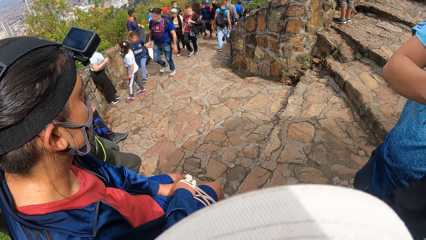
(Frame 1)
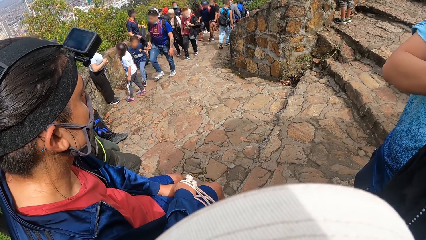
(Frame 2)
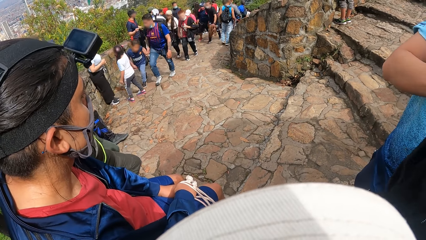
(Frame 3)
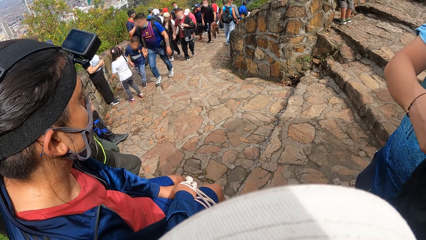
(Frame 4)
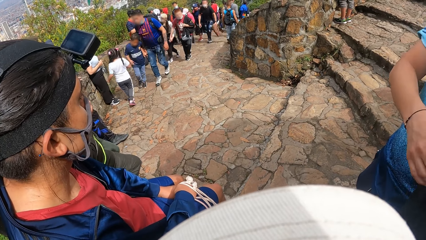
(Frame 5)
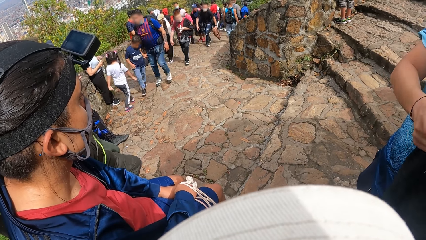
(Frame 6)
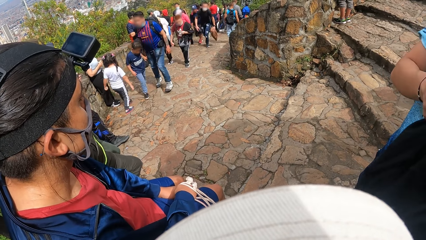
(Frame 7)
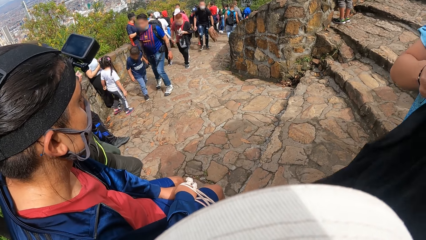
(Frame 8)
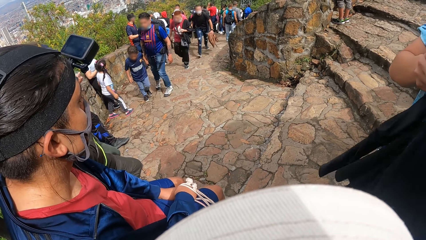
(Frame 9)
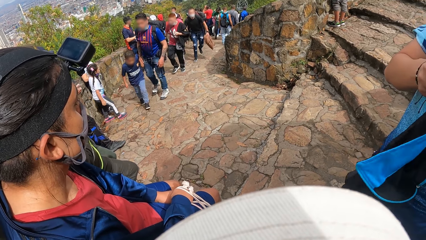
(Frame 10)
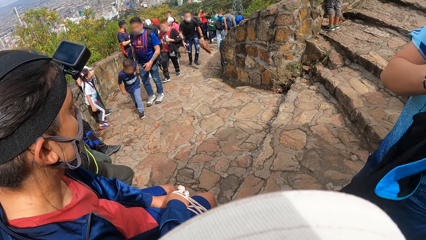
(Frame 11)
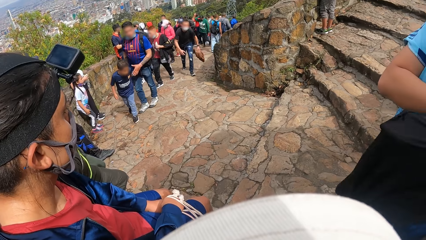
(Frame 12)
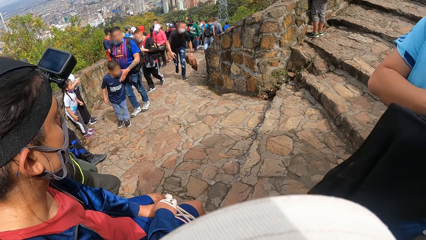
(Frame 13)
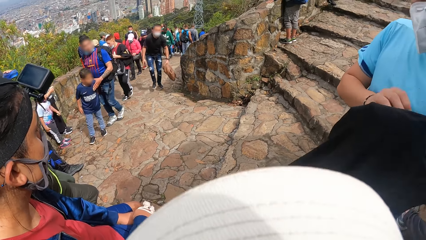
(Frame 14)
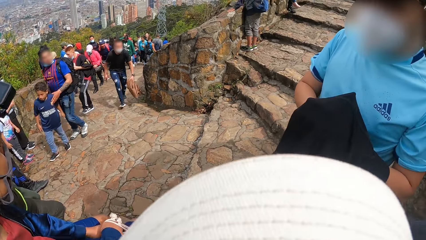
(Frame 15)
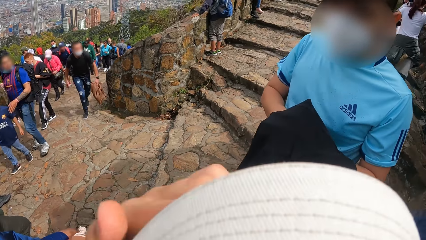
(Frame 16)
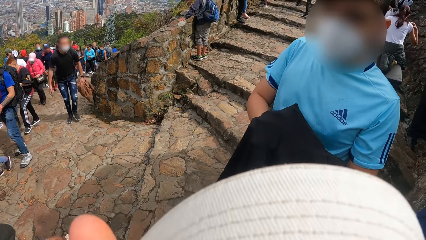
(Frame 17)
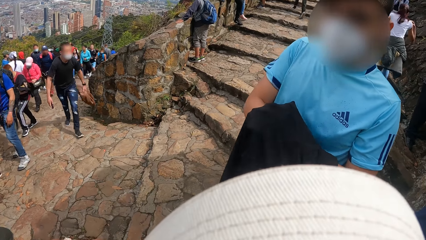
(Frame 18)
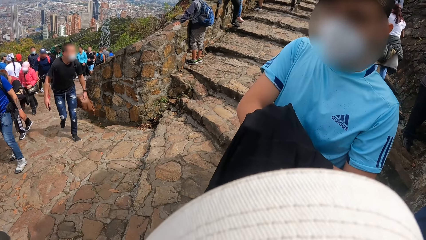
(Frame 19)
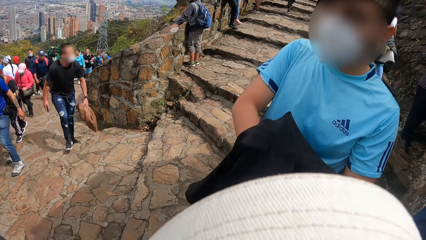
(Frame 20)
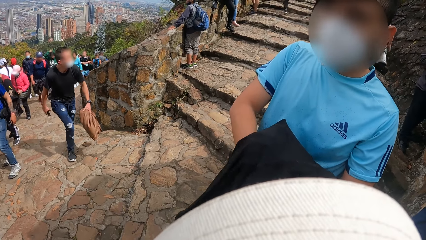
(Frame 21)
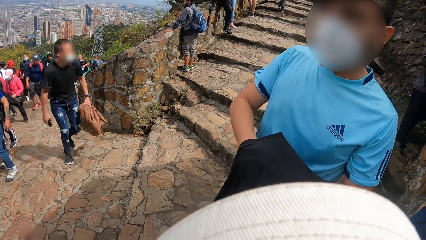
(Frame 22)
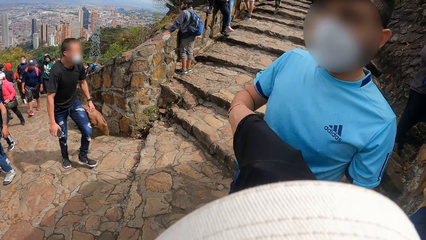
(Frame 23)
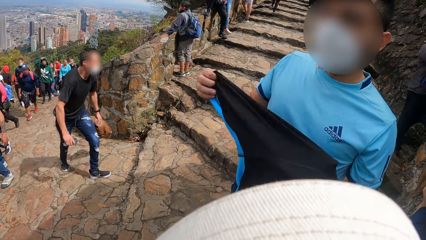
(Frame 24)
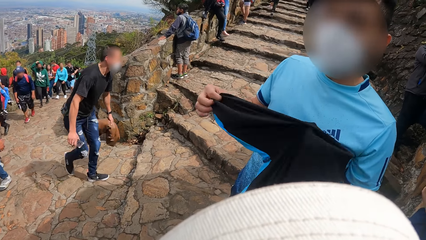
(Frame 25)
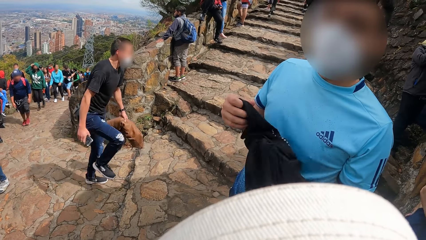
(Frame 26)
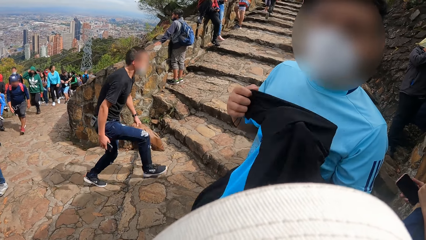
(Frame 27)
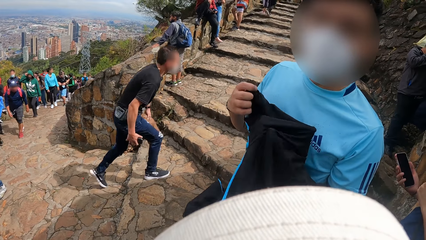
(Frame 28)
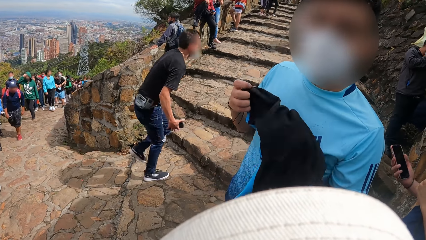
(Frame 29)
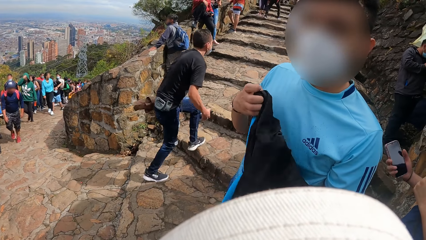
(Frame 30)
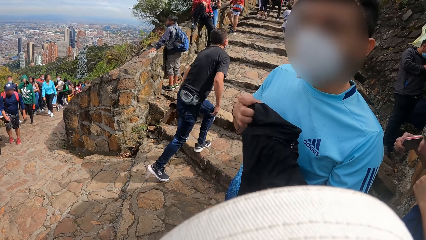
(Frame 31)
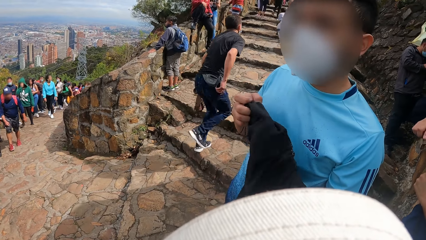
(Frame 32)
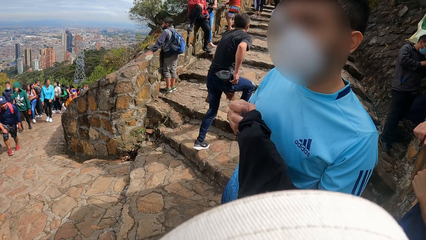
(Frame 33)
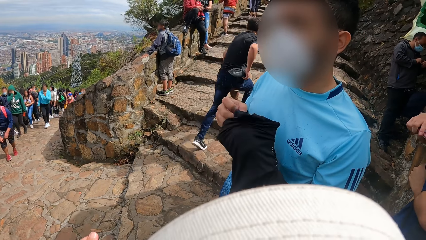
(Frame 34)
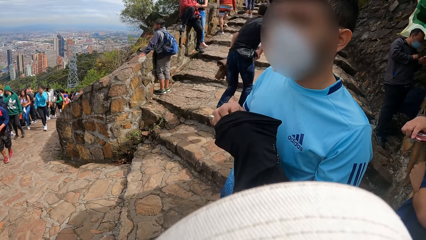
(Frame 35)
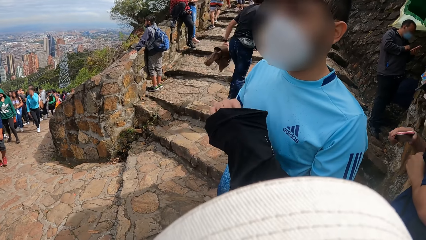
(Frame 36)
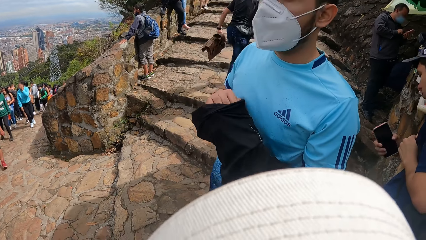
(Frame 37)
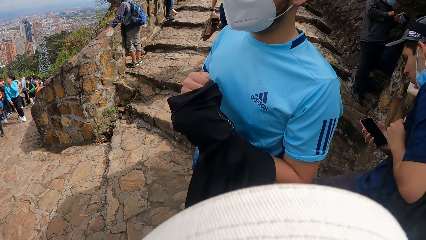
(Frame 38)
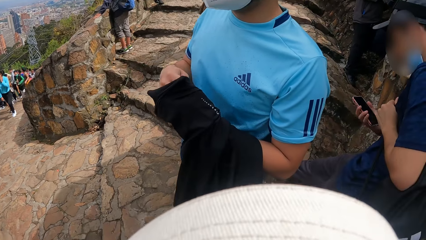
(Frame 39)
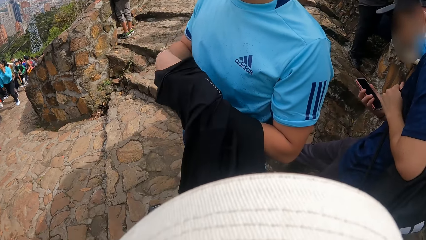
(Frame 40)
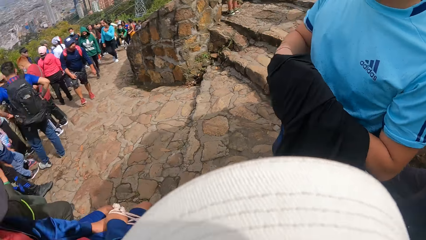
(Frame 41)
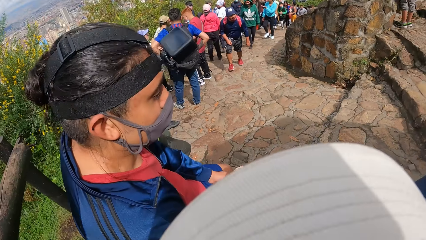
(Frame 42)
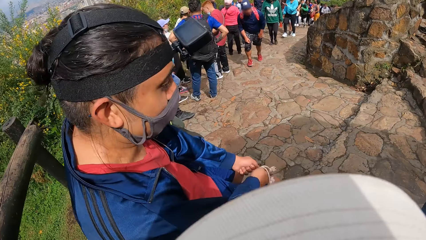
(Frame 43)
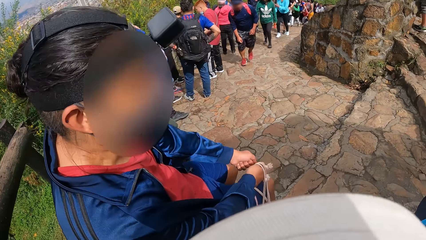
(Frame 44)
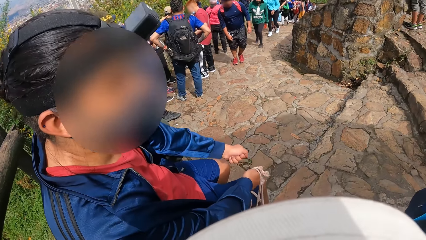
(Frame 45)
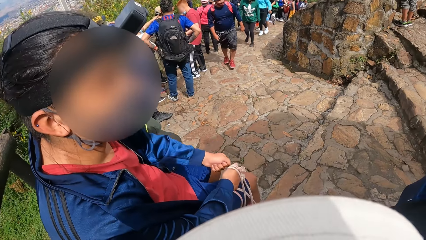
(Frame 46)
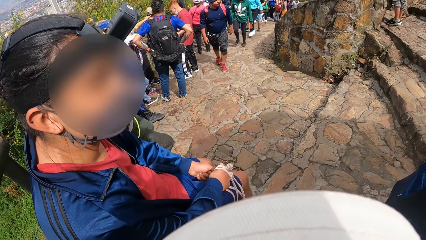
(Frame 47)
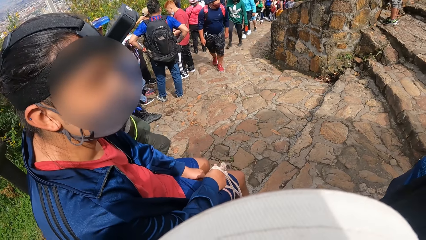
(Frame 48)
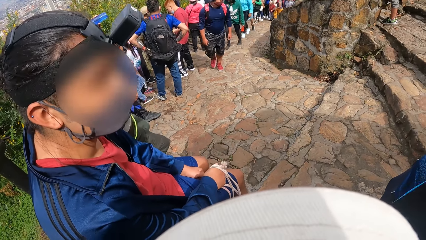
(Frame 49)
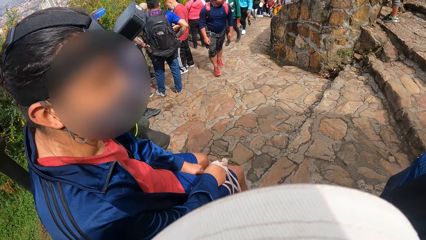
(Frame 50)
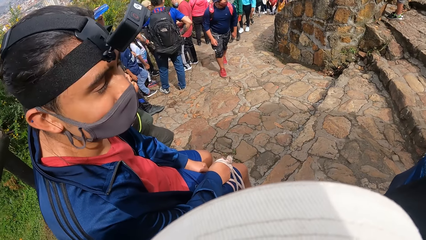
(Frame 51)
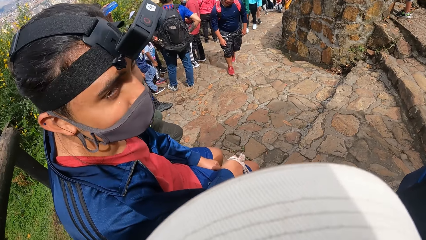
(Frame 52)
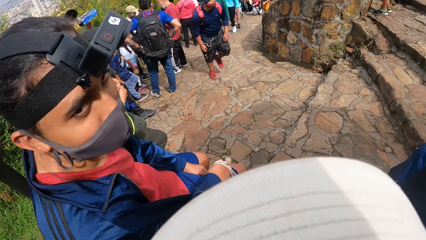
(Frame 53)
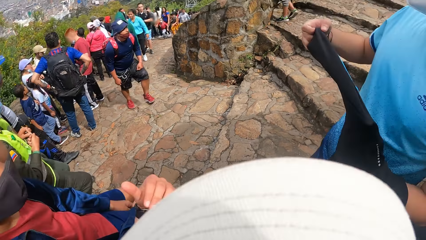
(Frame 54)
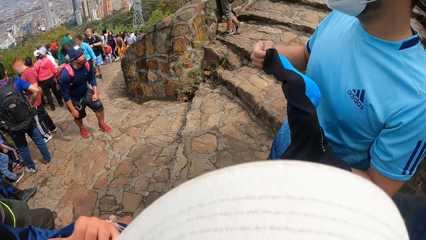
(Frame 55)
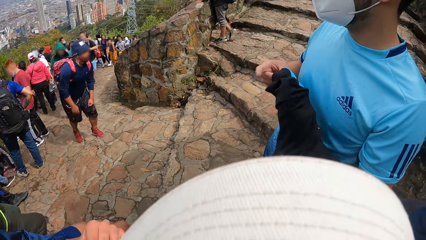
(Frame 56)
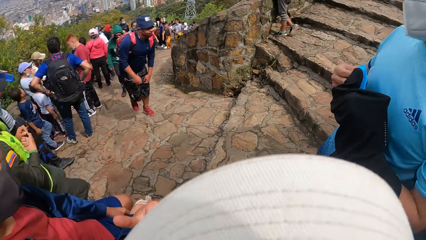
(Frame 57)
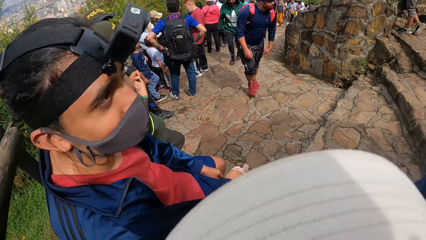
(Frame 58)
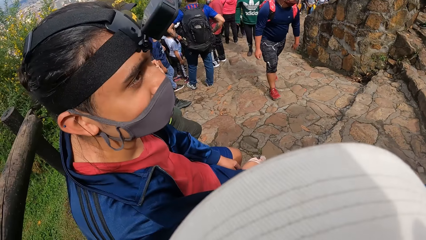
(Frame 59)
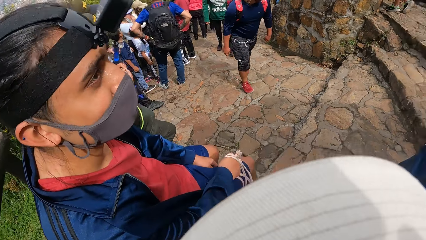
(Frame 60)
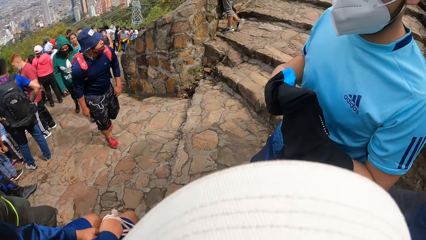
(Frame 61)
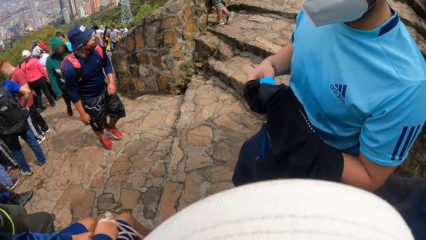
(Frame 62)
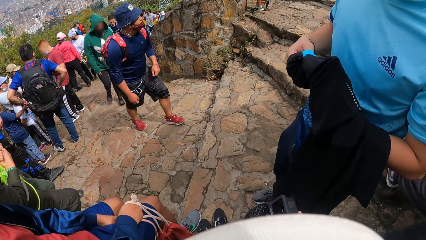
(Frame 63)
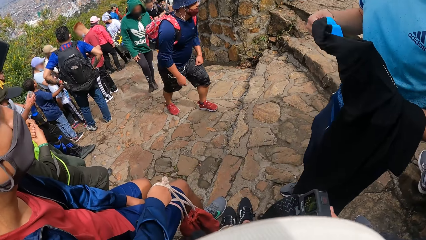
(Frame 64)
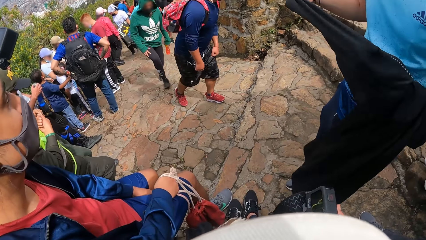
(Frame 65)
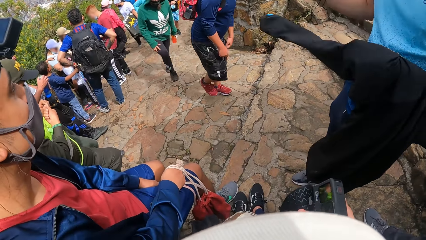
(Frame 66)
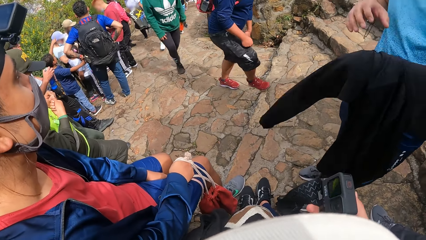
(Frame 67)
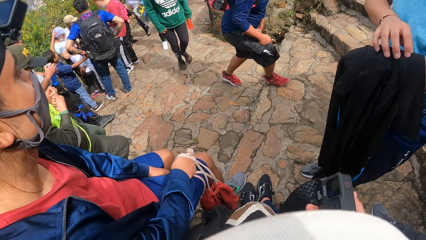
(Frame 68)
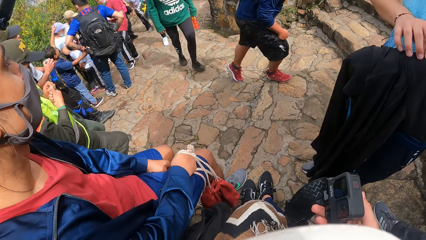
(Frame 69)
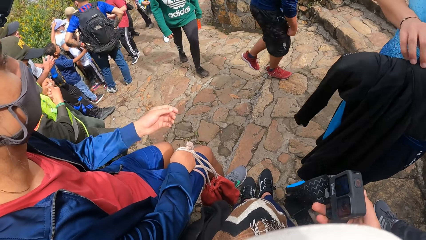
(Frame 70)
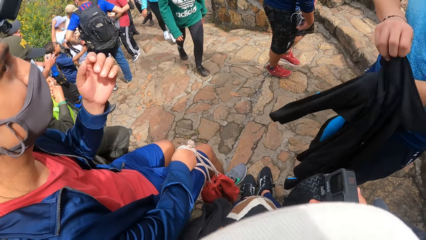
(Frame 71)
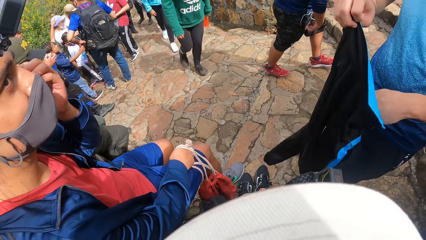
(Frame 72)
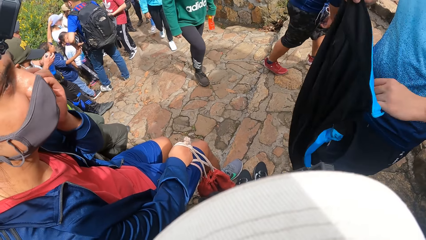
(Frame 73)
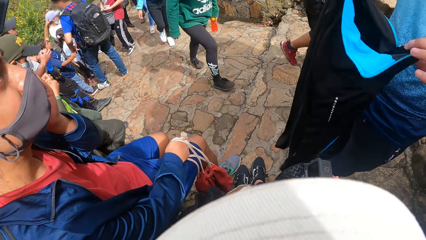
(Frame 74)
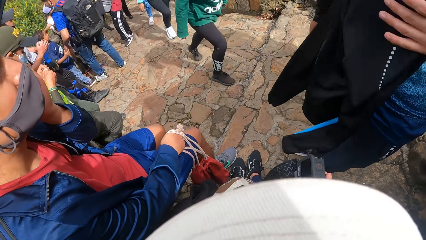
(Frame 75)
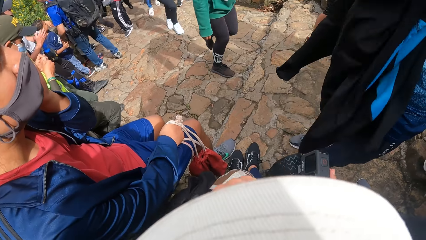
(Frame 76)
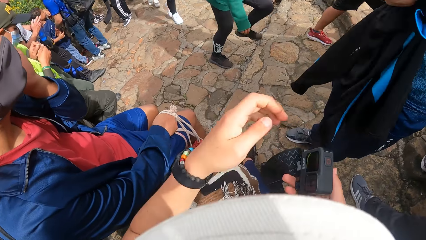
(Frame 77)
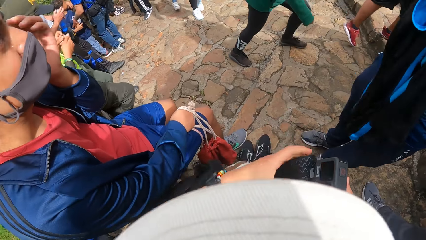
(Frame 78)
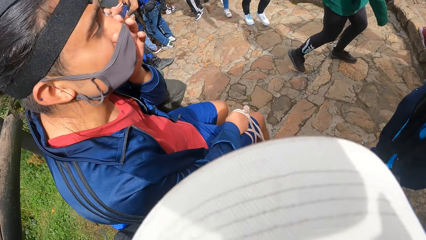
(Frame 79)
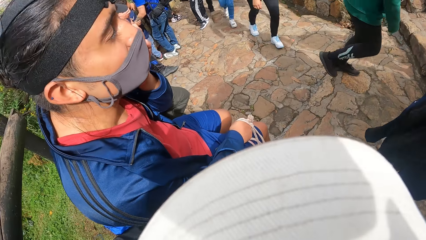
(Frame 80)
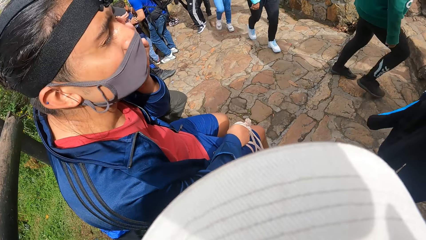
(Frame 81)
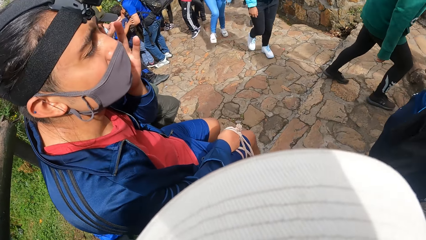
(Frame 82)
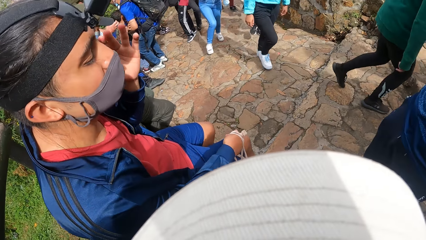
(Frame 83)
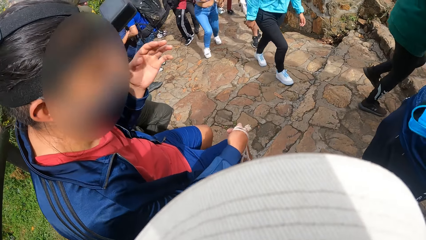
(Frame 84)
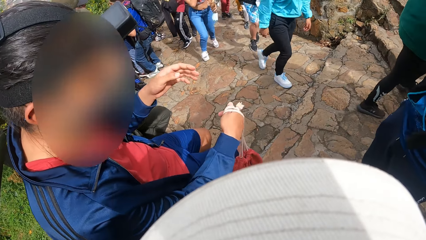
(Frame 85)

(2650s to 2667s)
The camera wearer touches his face with his left hand. He looks around. A man brings out the phone from a trouser pocket with his right hand. The man operates the phone in his right hand. A person turns a jumper inside out. The camera wearer looks around. He holds the camera. Another man touches his face with his left hand. A third man folds the sport top with both hands. The camera wearer places his left hand on the camera in his right hand.
